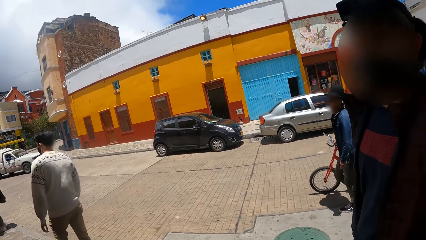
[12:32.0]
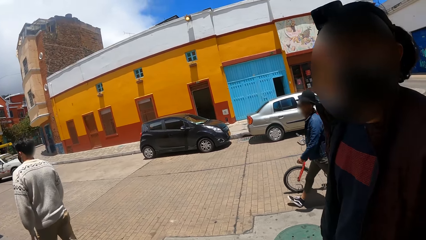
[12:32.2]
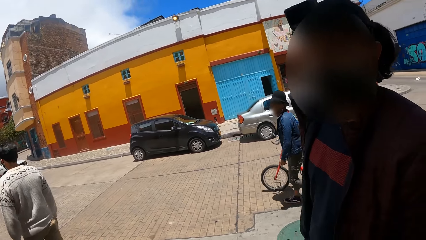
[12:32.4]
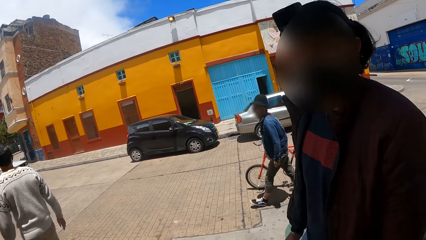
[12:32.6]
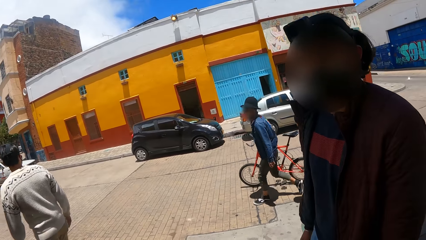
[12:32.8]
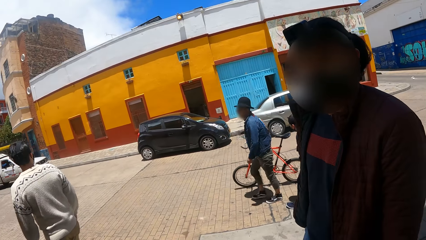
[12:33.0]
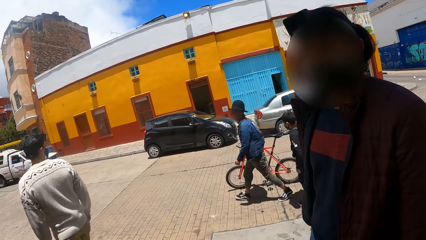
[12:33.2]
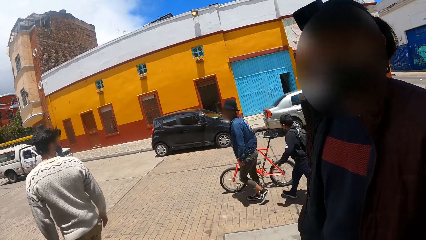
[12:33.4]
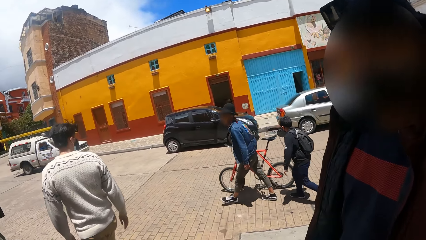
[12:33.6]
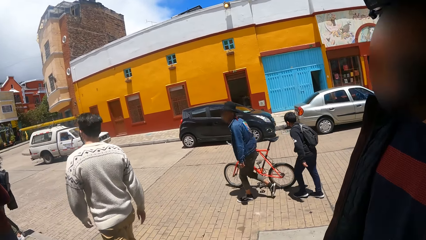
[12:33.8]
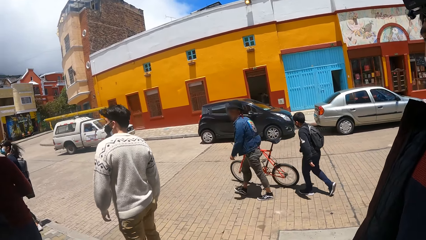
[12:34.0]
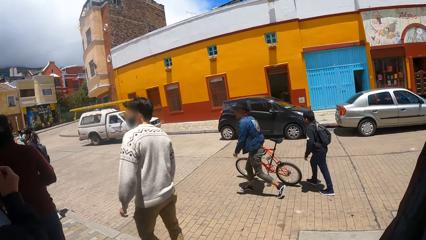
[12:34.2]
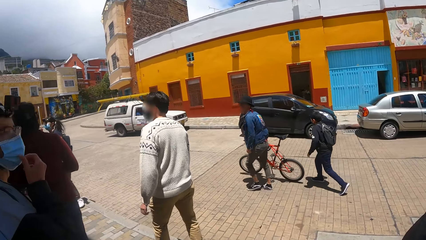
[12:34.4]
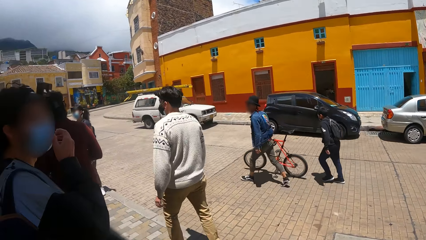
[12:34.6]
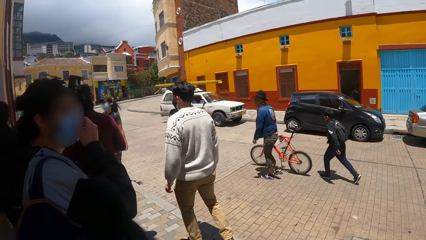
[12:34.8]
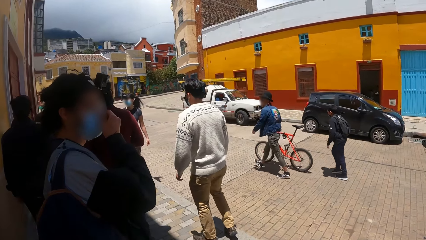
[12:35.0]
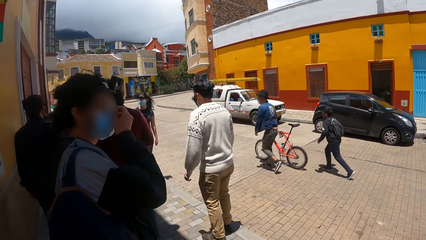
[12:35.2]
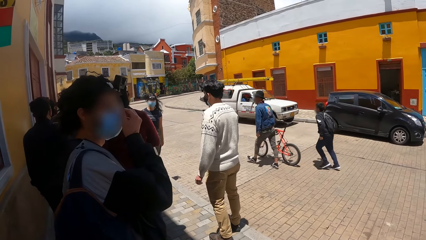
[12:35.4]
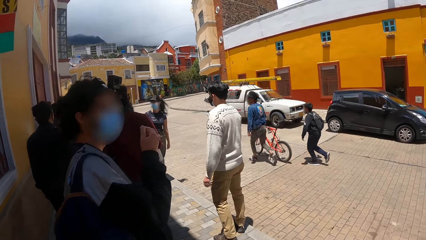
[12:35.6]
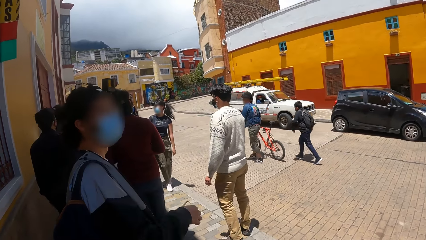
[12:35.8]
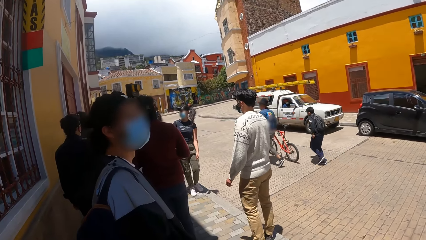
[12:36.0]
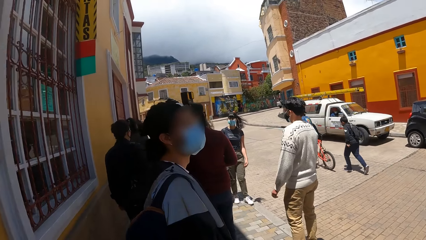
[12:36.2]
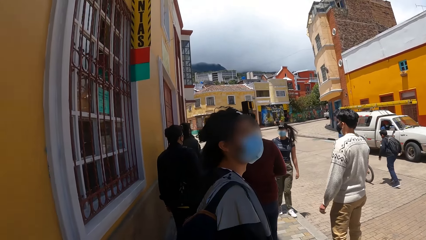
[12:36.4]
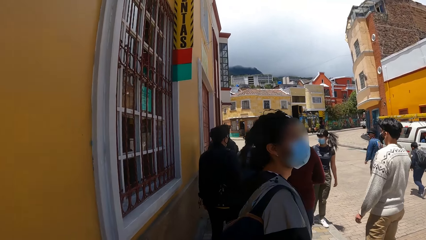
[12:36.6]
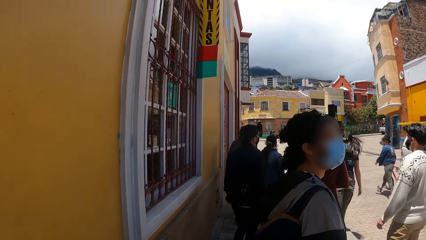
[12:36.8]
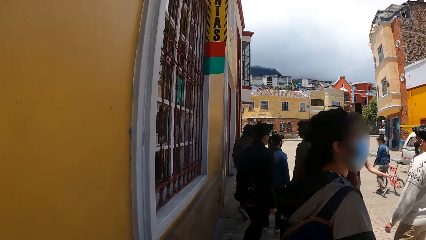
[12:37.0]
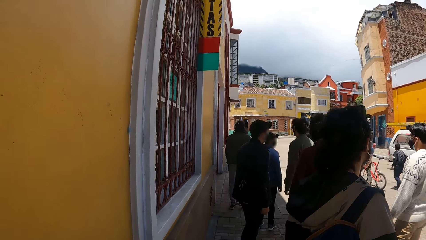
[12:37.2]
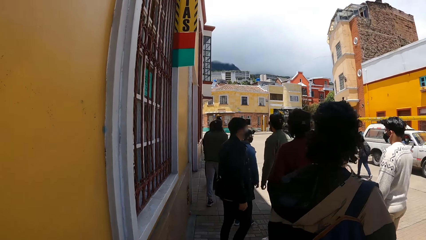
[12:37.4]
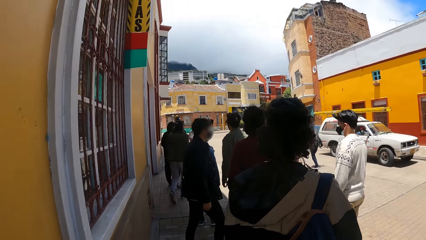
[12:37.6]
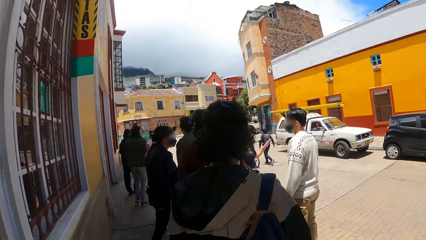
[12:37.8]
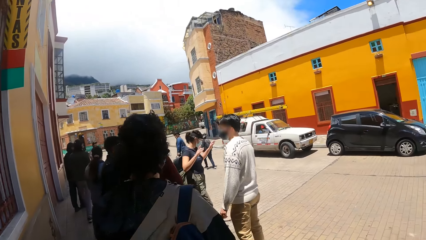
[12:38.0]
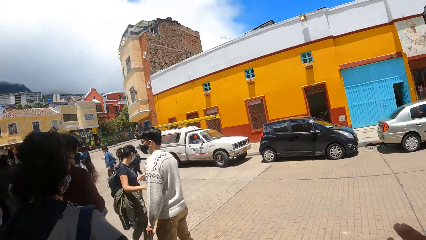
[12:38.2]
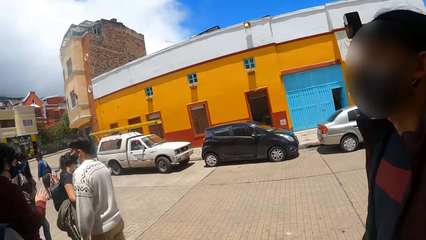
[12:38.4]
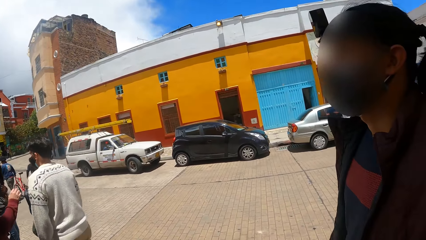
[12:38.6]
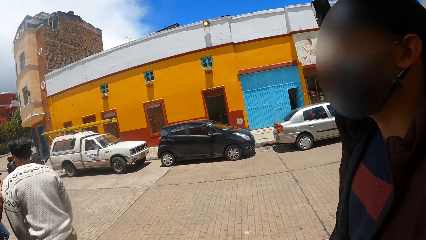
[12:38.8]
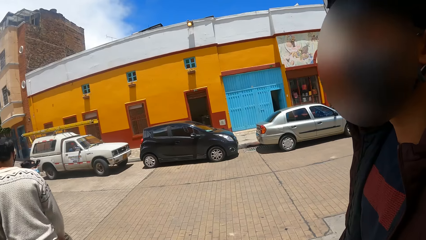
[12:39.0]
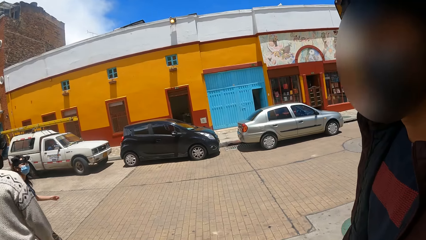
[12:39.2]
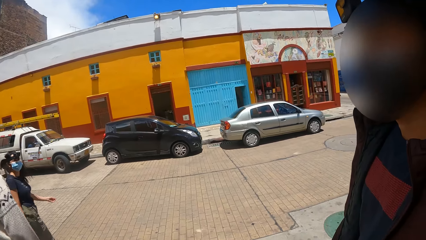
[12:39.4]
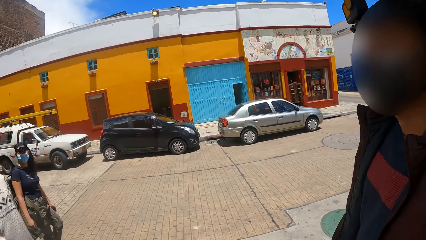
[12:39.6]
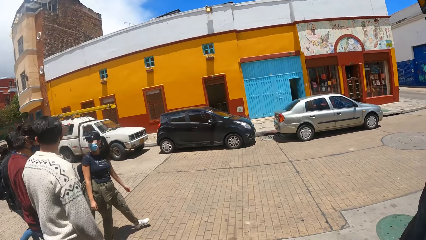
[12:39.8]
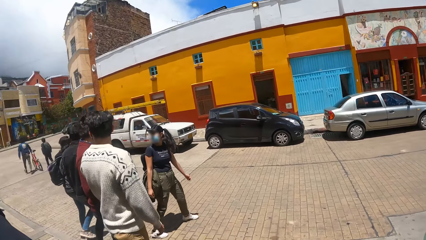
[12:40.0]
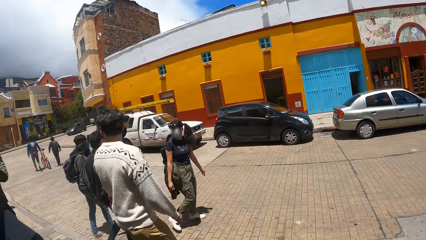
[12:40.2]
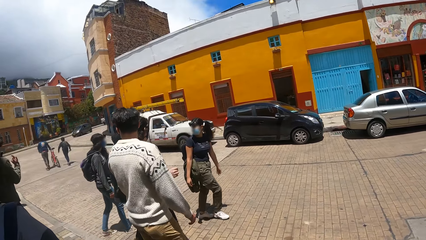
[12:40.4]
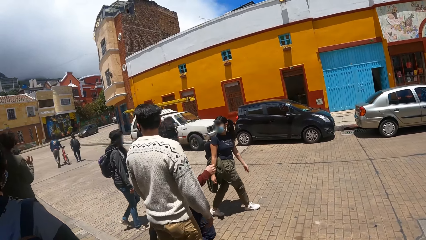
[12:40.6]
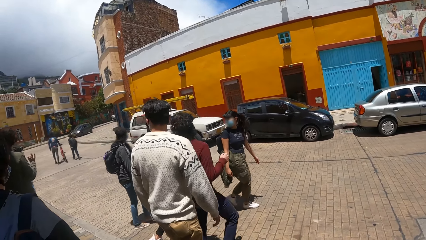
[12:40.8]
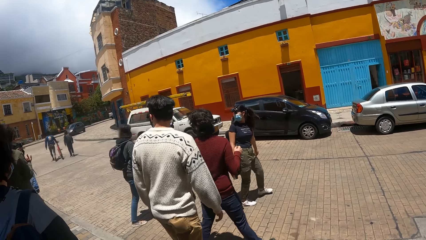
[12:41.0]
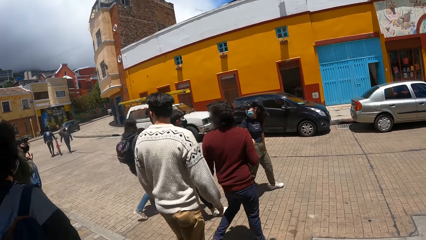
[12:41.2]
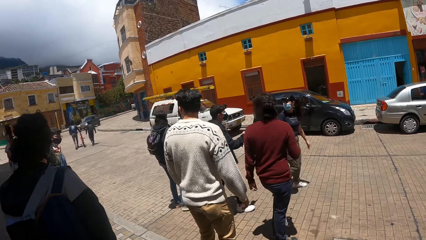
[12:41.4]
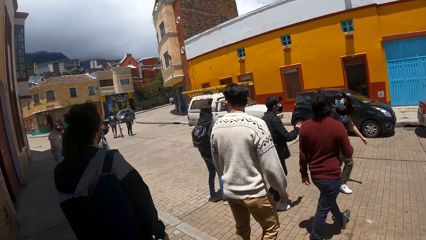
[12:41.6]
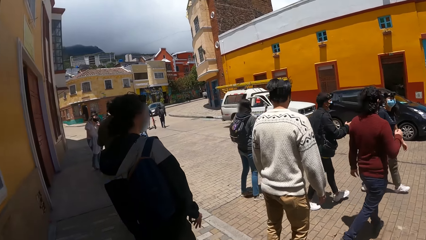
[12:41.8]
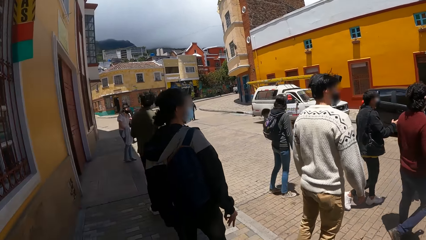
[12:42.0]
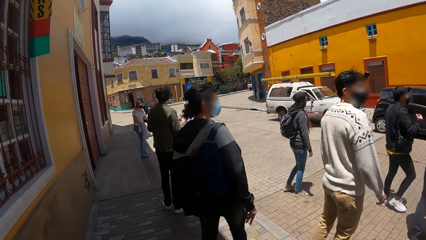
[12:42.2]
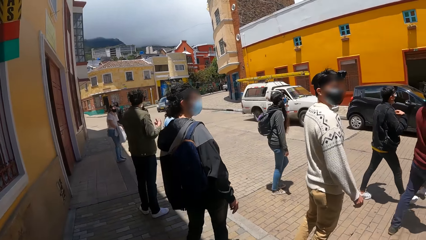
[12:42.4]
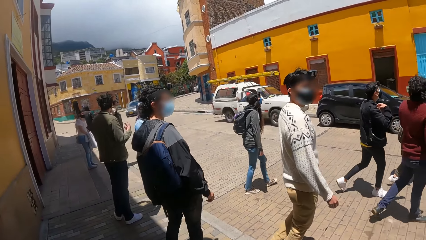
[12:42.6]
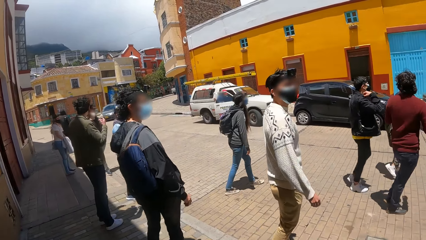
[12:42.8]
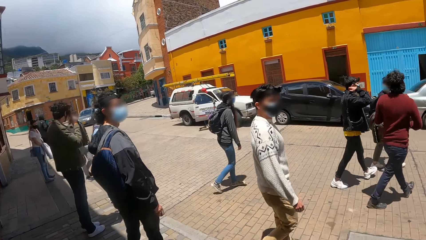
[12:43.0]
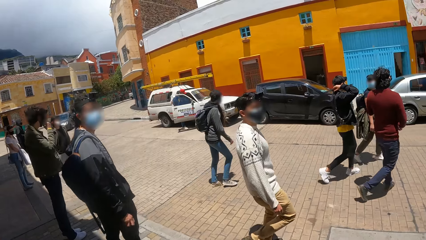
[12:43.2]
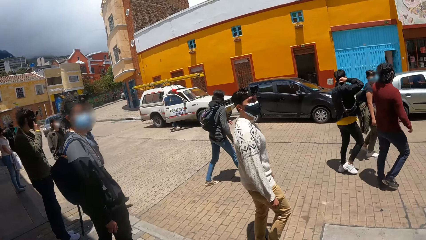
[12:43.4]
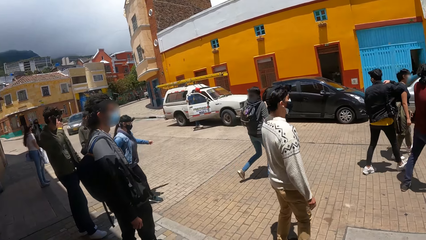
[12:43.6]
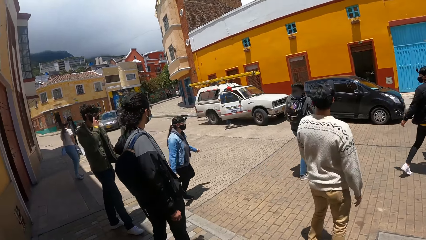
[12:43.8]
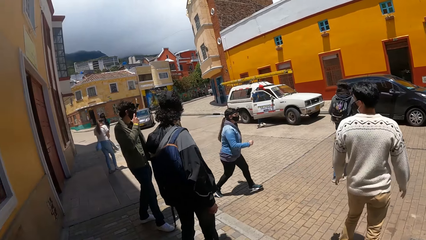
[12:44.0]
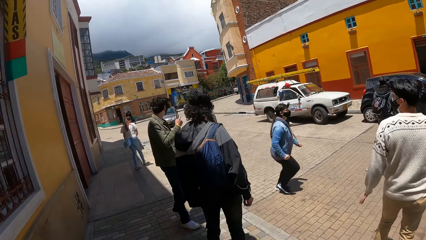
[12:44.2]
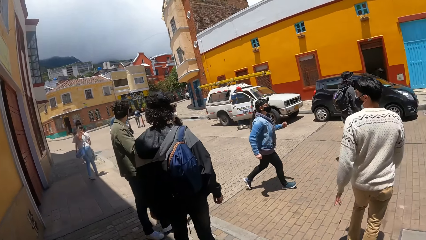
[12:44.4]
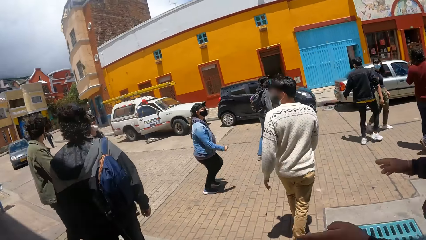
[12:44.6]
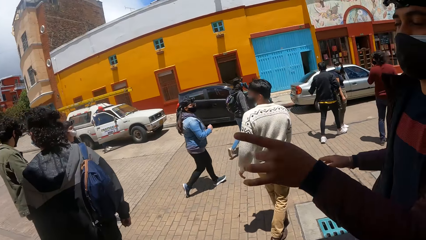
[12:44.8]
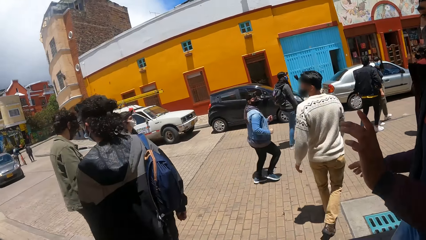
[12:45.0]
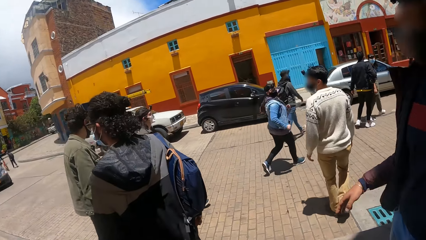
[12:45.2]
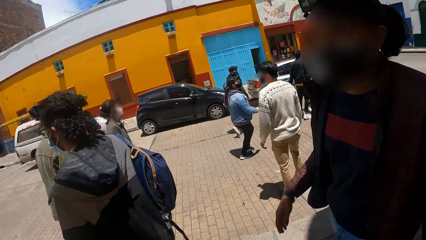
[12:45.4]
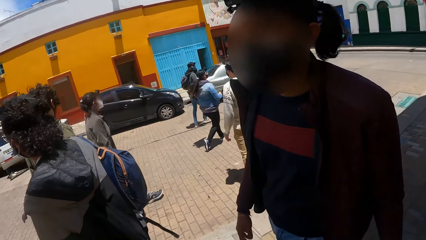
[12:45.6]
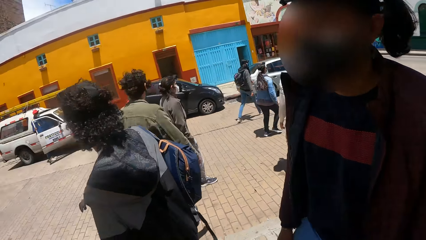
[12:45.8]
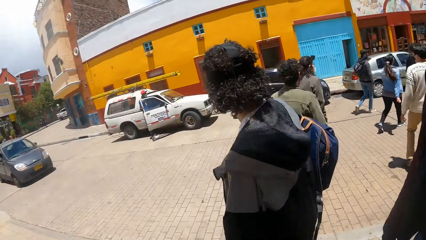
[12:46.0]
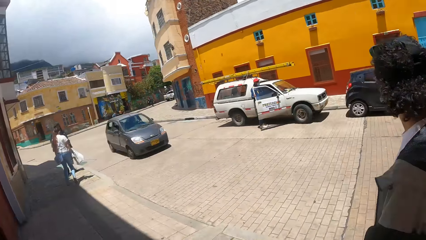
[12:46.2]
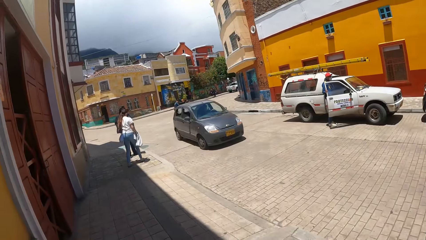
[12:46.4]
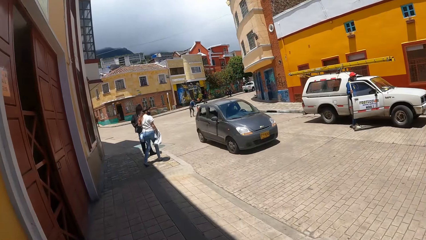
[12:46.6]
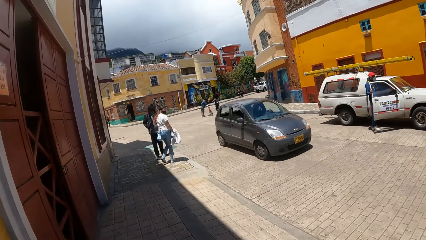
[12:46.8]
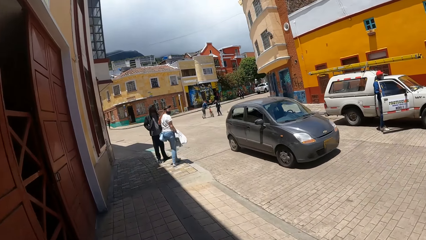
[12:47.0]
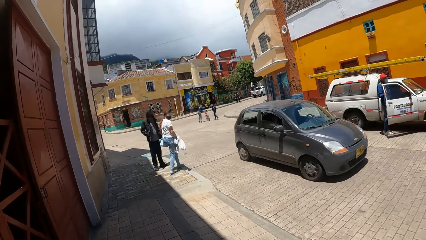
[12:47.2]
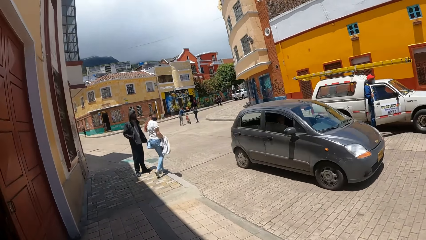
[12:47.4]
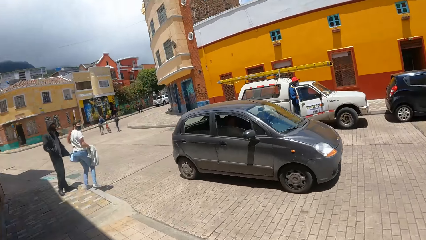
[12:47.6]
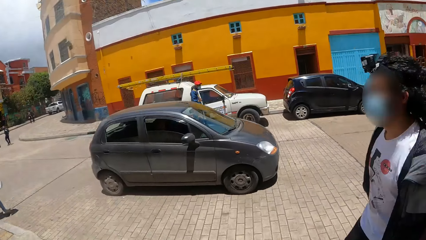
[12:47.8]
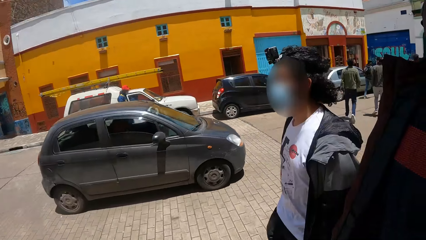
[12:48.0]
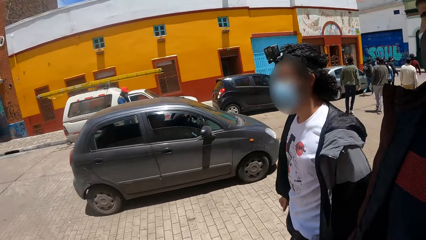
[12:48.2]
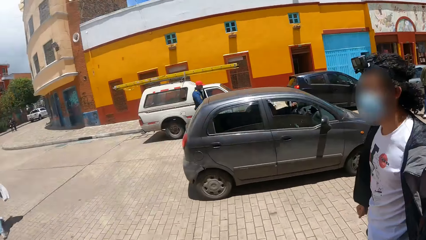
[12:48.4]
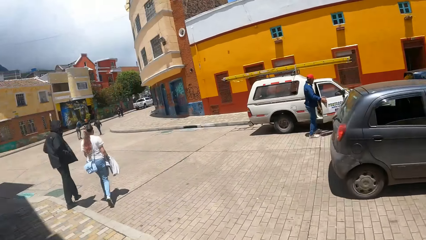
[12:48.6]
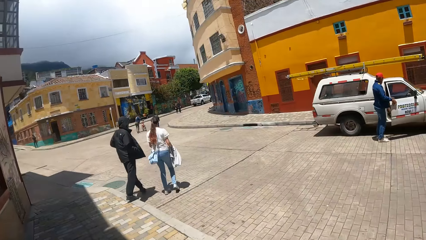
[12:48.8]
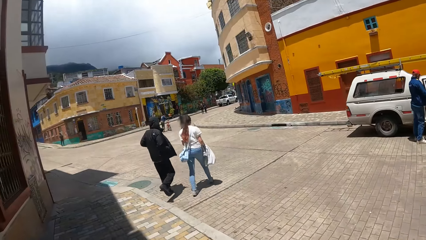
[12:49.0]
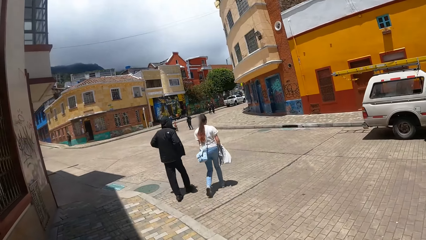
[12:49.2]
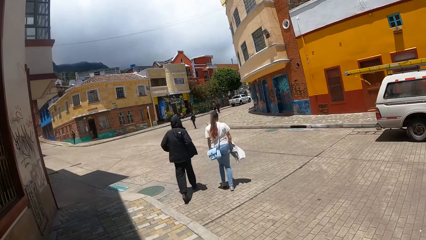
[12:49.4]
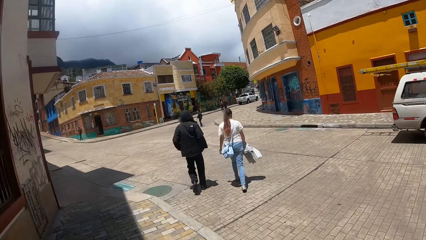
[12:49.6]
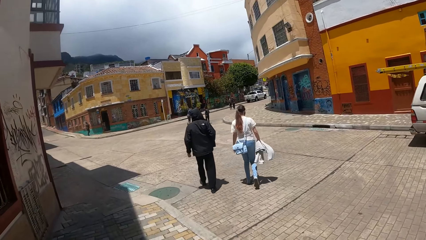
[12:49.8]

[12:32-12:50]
The camera wearer interacts with a person. They look around. They stand for a while. They look around. They interact with the person. They look around. They look around again. The person points a finger. The camera wearer interacts with the person. The camera wearer and the person walk by the roadside. They look around.
